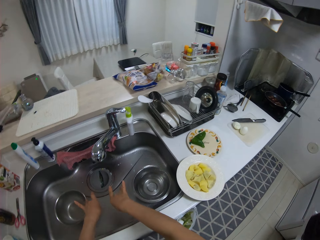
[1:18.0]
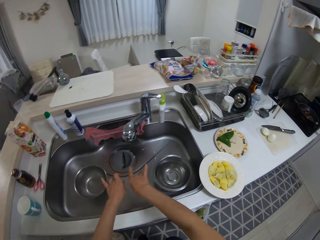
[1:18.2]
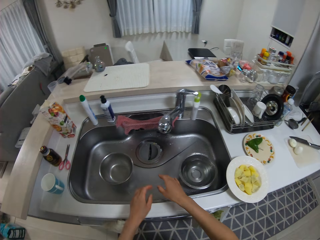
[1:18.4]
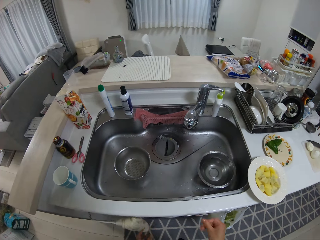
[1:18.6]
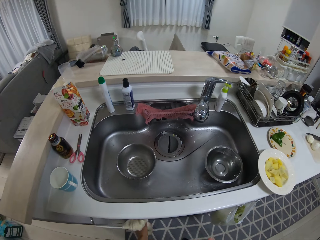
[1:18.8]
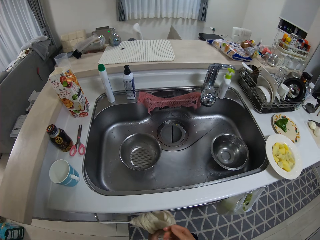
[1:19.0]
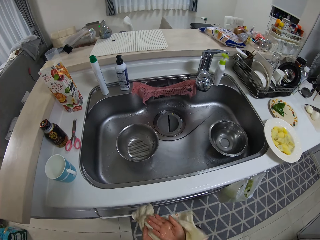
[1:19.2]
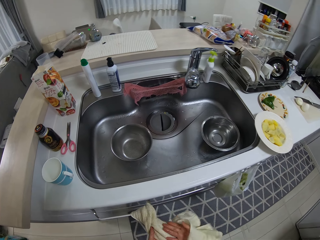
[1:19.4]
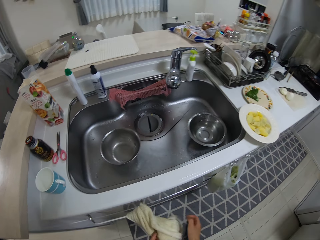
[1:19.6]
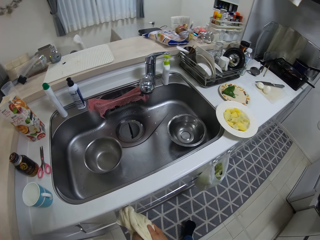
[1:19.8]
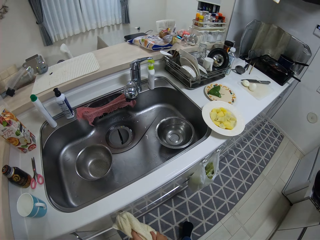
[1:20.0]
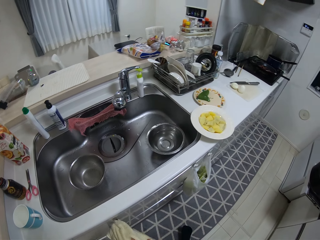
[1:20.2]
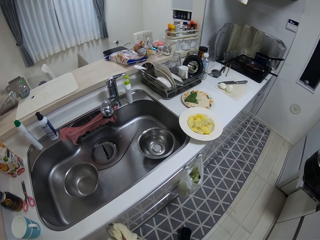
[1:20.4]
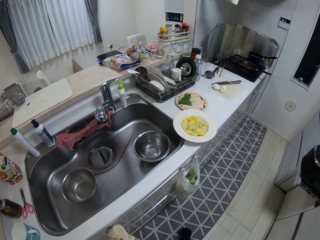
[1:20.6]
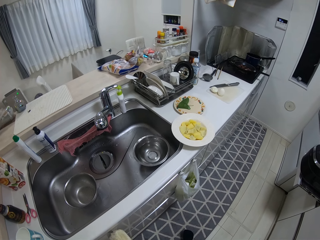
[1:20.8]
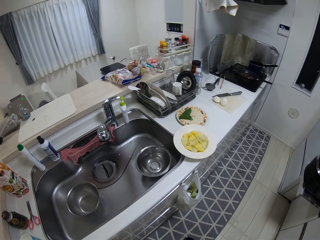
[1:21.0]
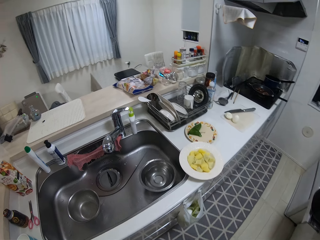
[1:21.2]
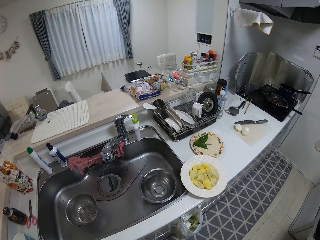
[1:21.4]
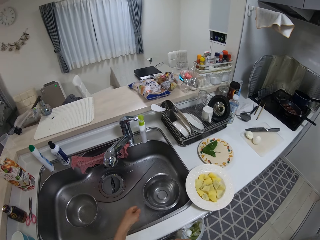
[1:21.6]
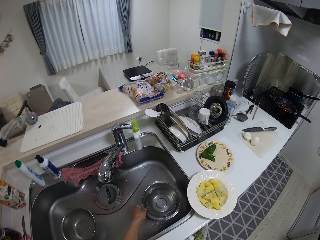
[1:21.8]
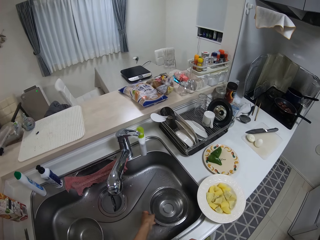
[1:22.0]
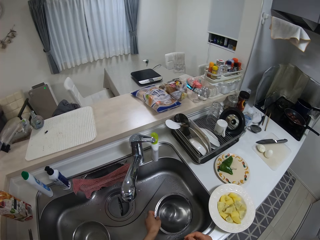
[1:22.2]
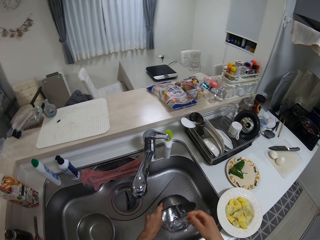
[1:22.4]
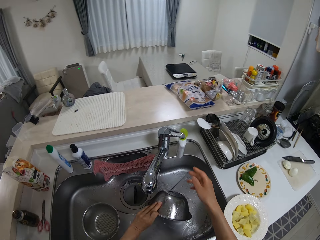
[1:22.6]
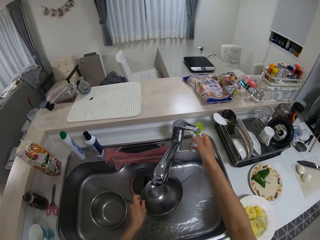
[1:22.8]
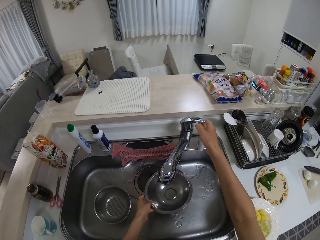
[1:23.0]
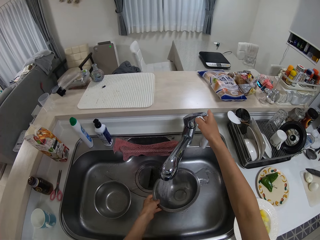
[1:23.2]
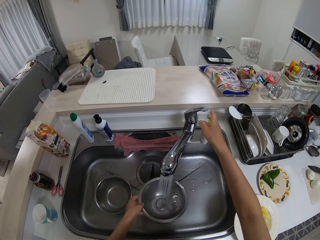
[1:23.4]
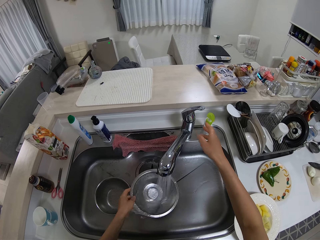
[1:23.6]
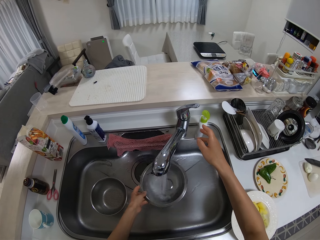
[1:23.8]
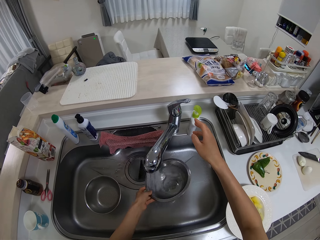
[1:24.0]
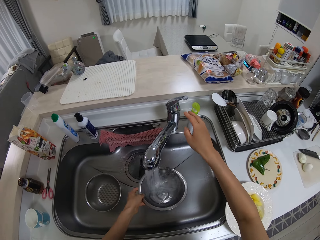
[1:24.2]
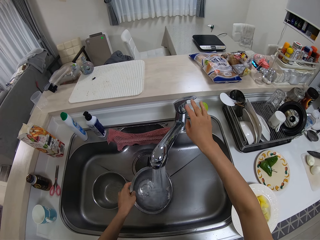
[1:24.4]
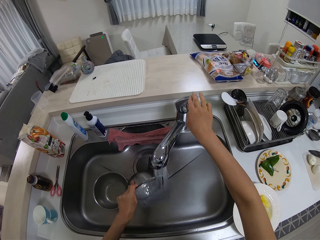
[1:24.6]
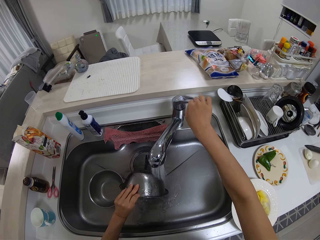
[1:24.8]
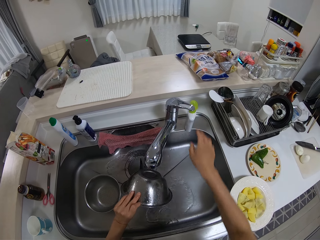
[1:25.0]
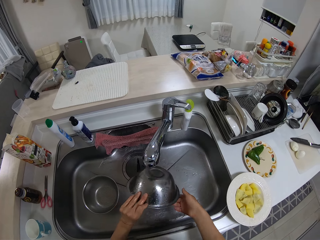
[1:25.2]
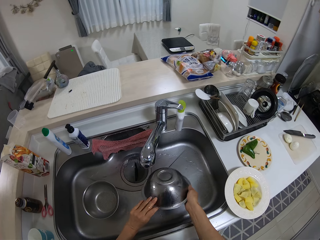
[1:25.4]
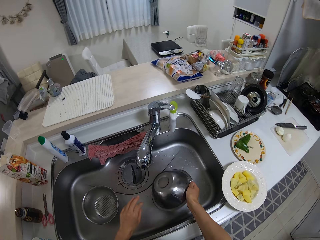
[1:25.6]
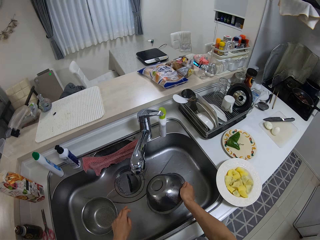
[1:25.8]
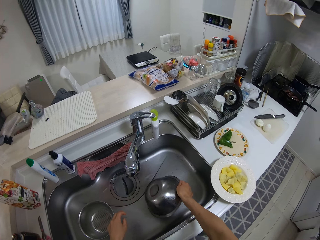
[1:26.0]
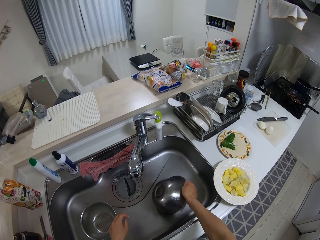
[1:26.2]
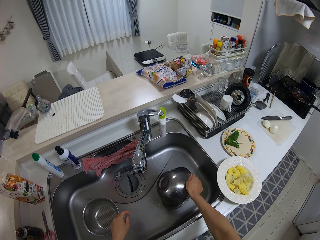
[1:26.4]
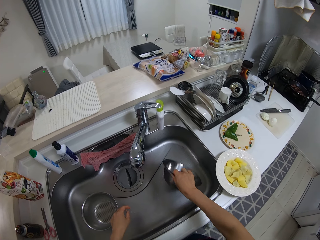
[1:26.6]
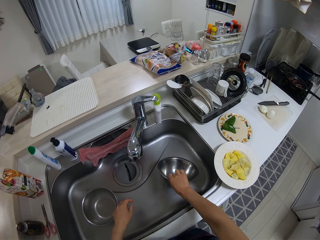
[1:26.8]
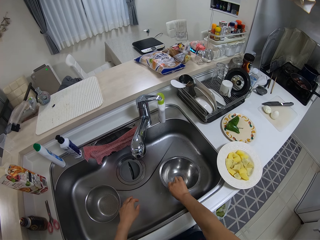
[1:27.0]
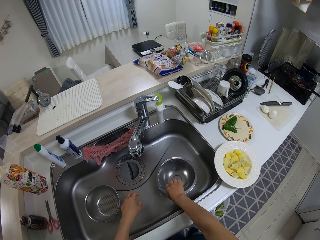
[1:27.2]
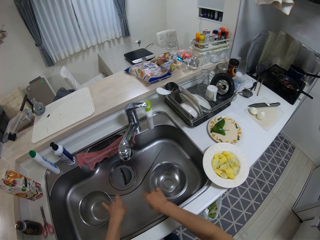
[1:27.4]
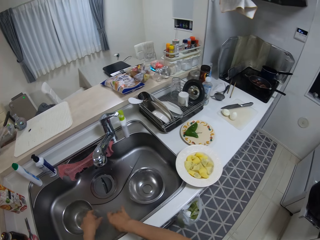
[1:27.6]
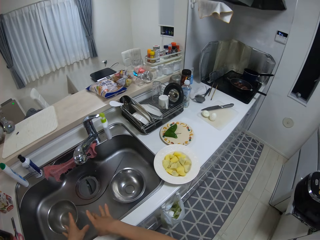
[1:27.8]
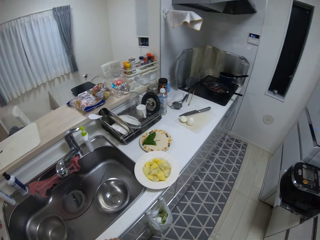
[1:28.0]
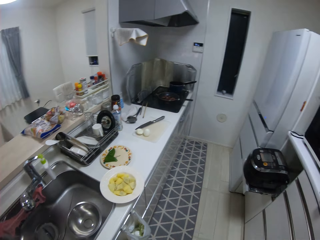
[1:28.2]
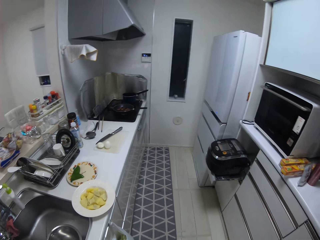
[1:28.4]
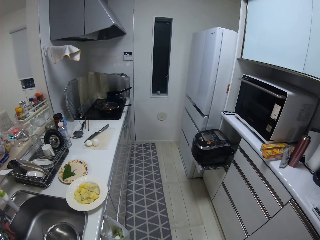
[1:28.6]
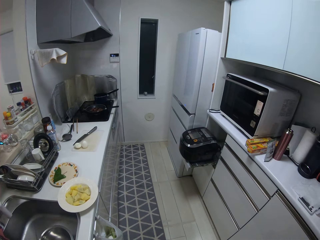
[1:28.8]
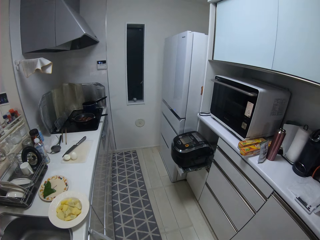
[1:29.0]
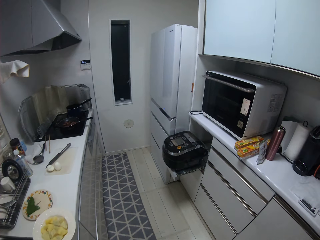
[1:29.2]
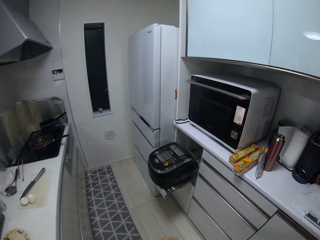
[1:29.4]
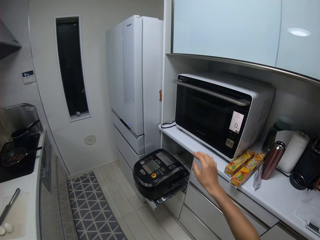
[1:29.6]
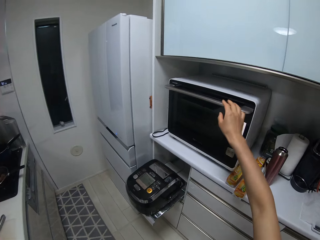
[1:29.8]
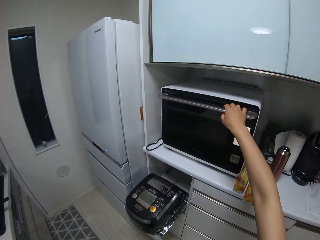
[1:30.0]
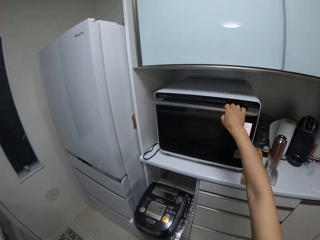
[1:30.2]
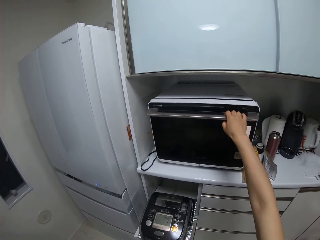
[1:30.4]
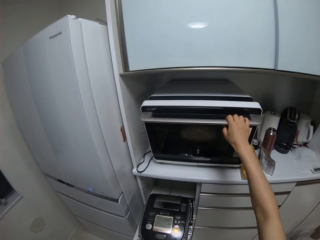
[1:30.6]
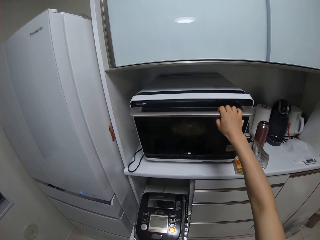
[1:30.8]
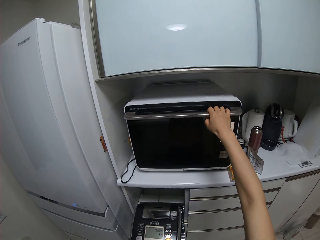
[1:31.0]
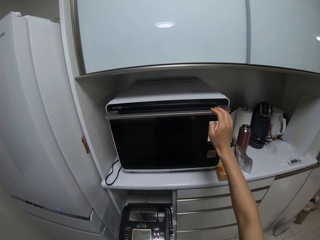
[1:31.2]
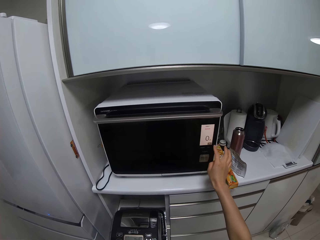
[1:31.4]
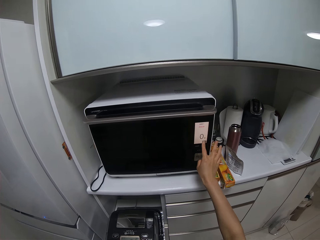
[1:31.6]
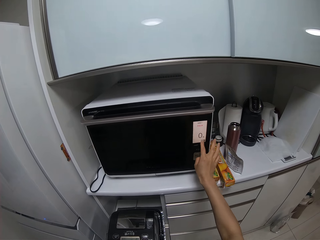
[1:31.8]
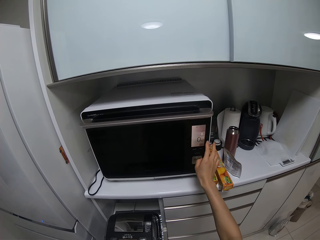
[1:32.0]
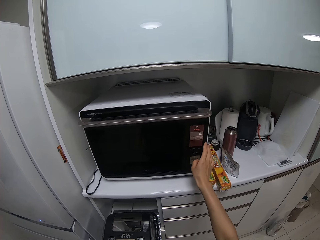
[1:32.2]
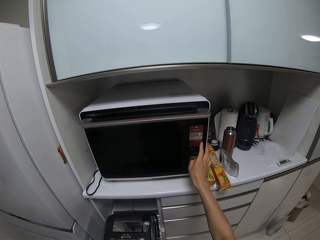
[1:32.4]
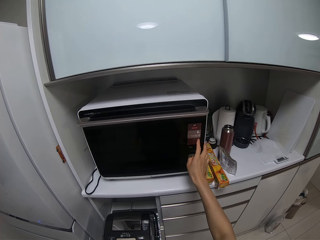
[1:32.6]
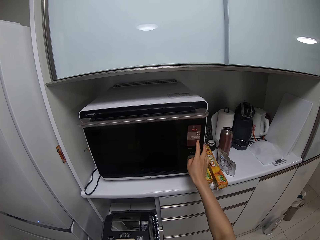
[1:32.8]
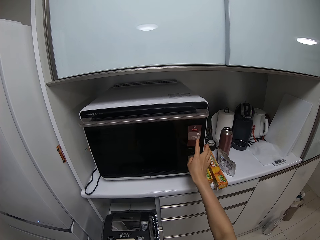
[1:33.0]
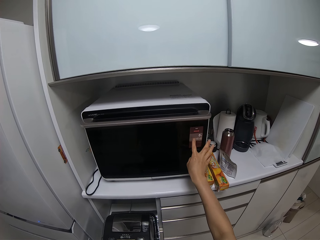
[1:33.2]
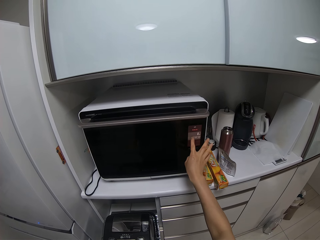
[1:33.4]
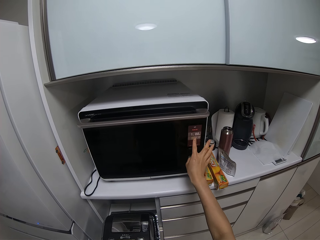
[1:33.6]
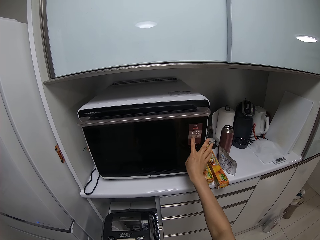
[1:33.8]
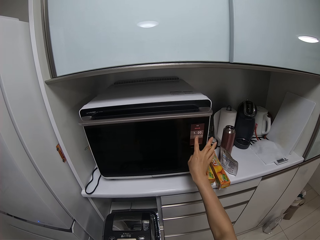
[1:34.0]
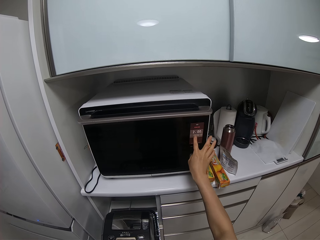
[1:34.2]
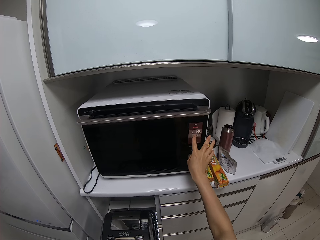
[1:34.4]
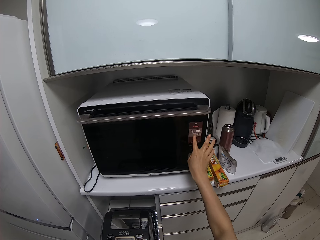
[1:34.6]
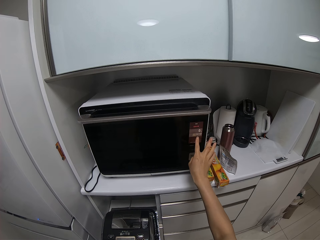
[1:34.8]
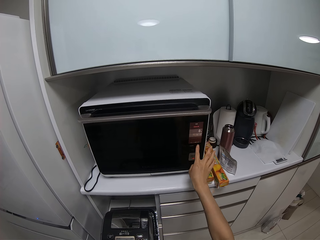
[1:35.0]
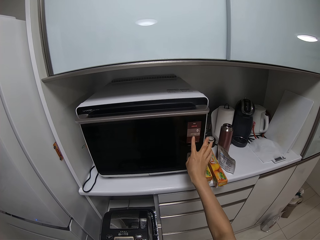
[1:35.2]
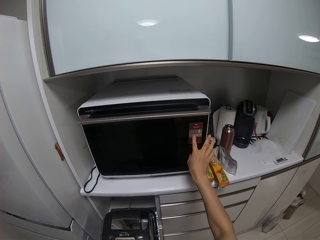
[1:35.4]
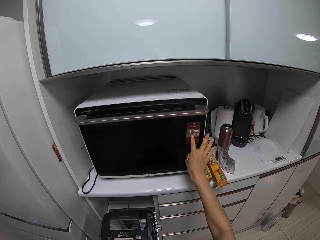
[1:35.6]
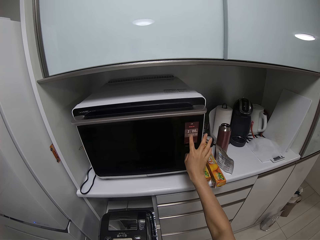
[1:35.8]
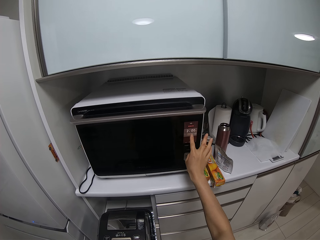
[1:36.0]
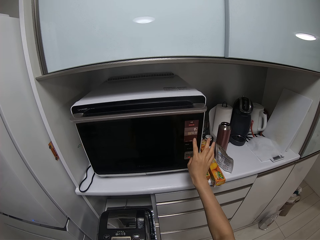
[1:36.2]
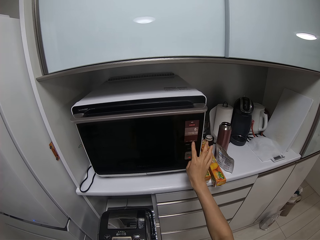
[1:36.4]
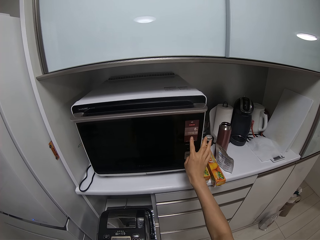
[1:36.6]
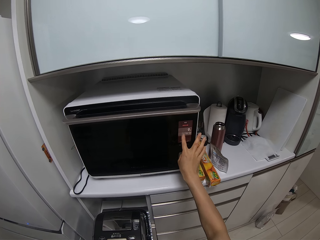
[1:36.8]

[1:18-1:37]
The camera wearer shakes the hands. She wipes her two hands on a piece of cloth. She turns the water in another plate in the sink away with her left hand. She picks up the colander. She rinses the plate on her left hand in the sink. She opens the water tap. She turns off the tap with her right hand. She shakes the colander. She drops the plate in the sink with her right hand. She walks toward the microwave. She opens the microwave with her right hand and closes the microwave with her right hand. She adjusts the control button on the microwave with her right hand. She presses the microwave buttons.

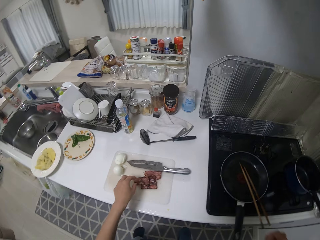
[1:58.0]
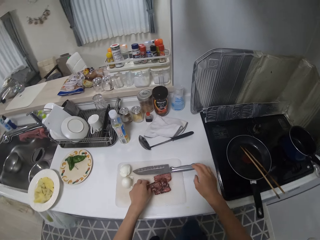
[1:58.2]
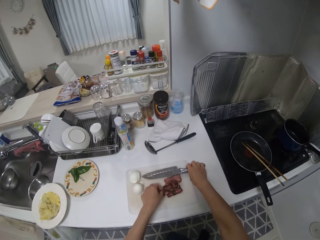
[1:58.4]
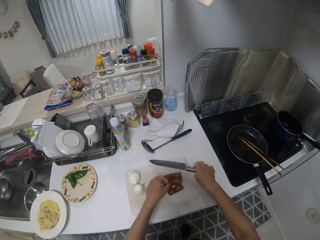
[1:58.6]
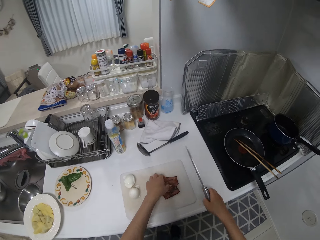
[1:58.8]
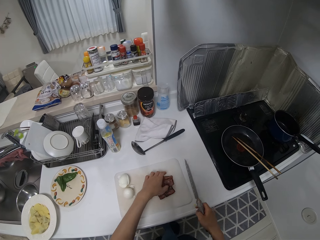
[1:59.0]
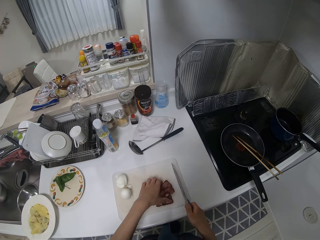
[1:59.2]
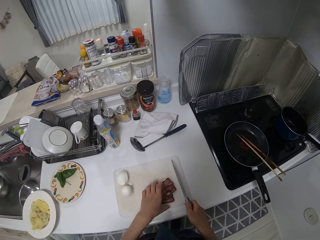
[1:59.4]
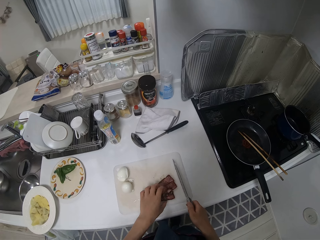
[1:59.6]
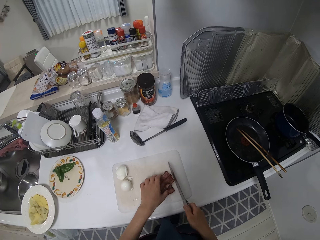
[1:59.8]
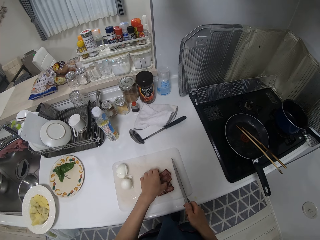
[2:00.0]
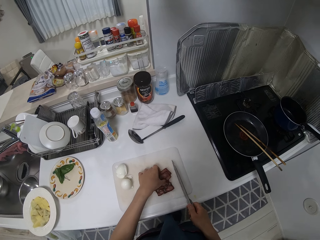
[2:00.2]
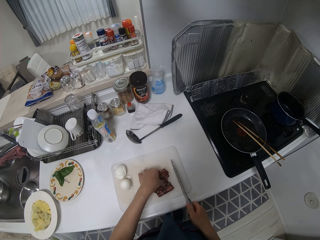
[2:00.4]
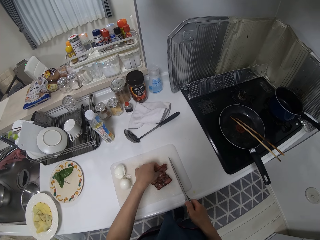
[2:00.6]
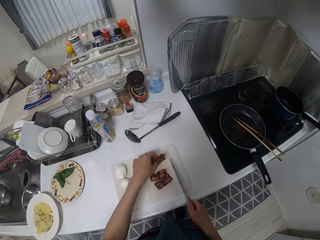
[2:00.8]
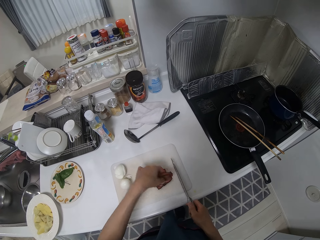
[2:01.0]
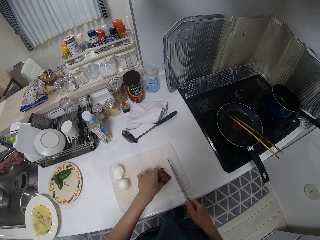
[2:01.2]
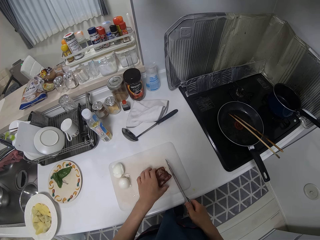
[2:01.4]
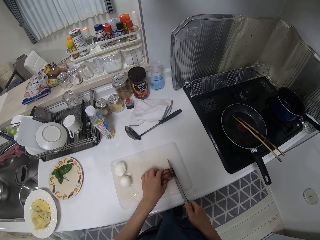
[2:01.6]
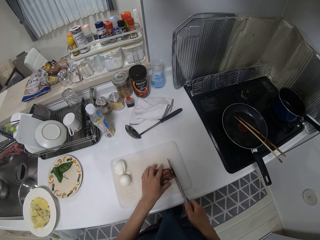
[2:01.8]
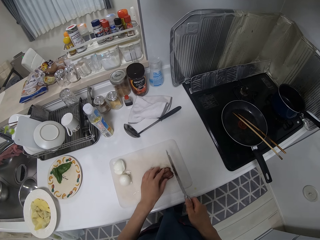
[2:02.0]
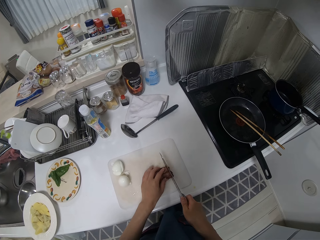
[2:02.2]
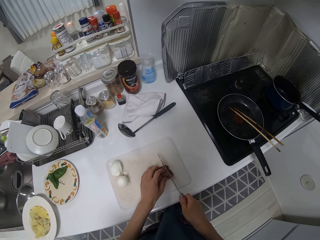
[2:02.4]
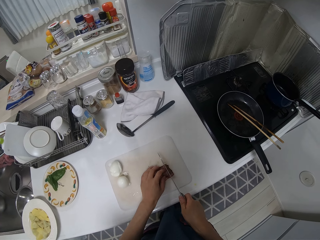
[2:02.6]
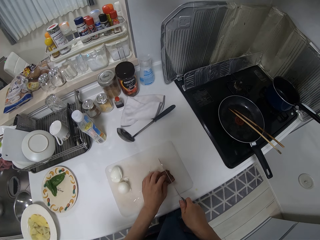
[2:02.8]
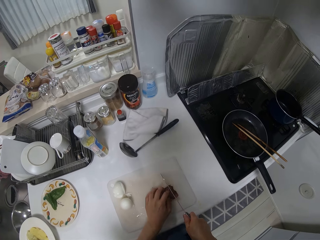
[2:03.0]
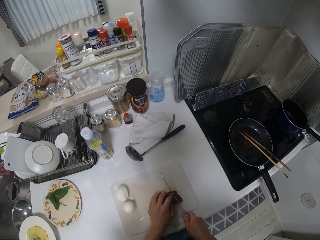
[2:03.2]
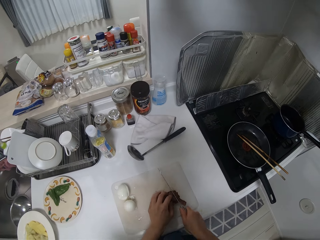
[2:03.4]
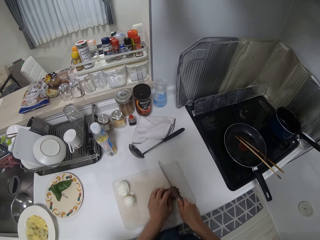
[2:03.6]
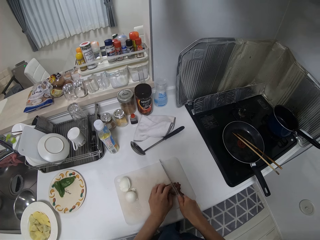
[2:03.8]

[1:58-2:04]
The camera wearer picks up the knife from the table with her right hand. She holds the knife. She puts the pieces of bacon together. She cuts the meat balls into small pieces with the knife in her right hand.
